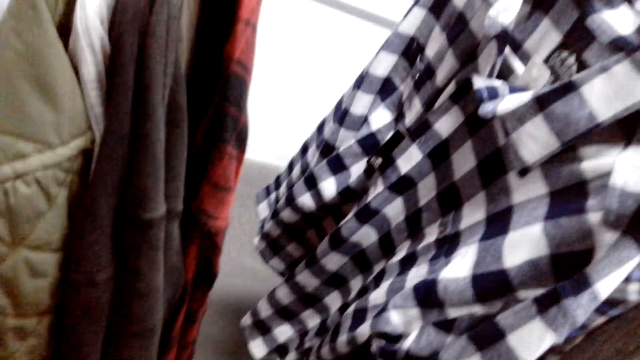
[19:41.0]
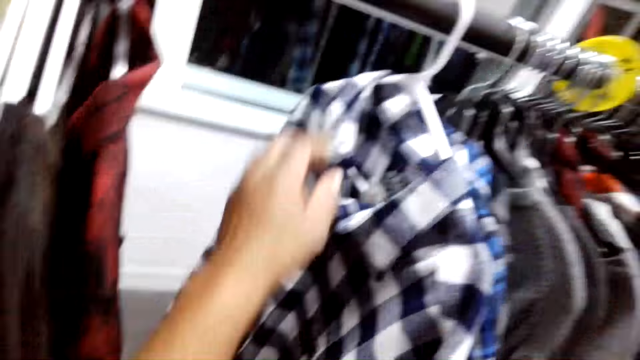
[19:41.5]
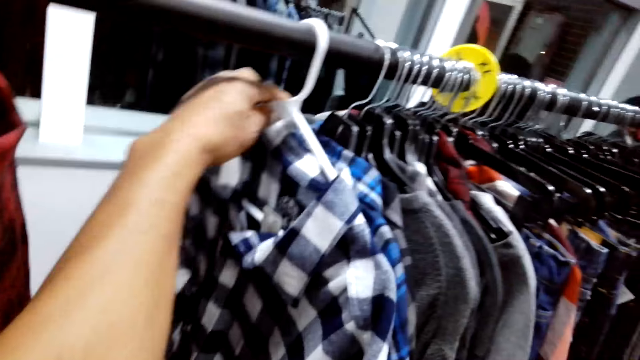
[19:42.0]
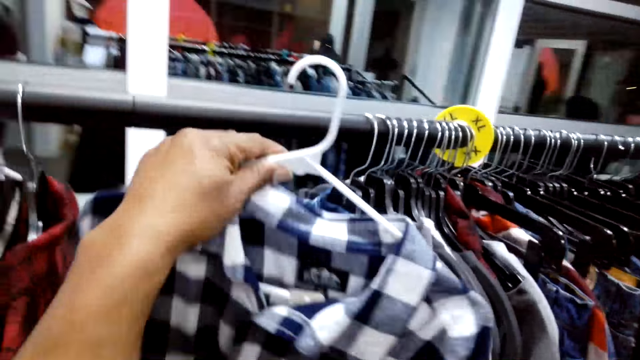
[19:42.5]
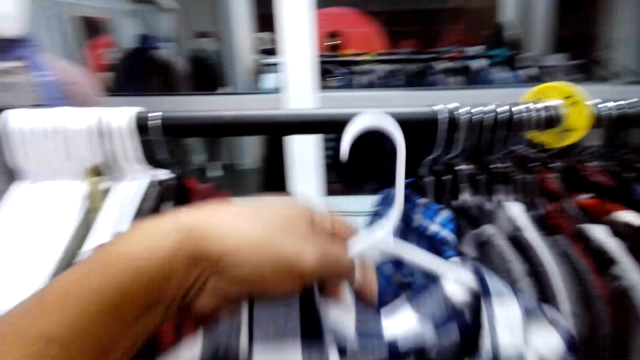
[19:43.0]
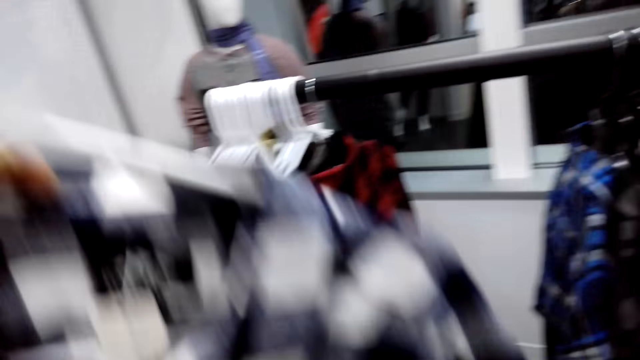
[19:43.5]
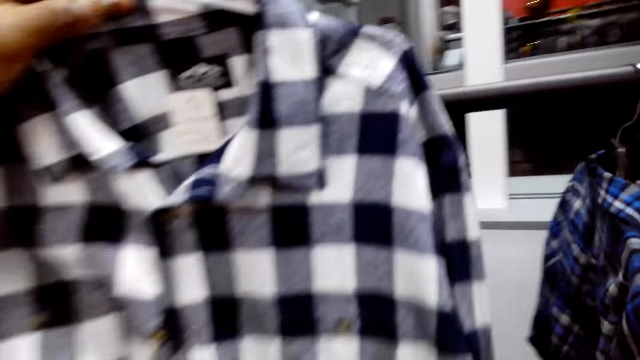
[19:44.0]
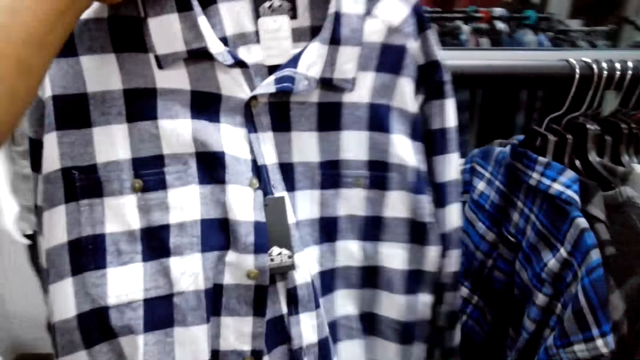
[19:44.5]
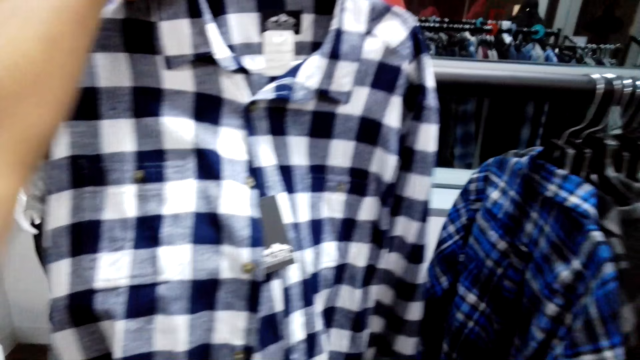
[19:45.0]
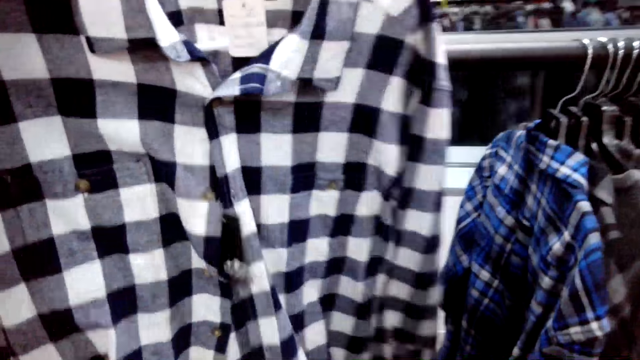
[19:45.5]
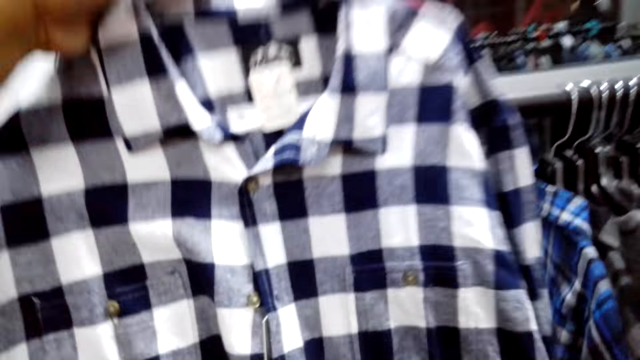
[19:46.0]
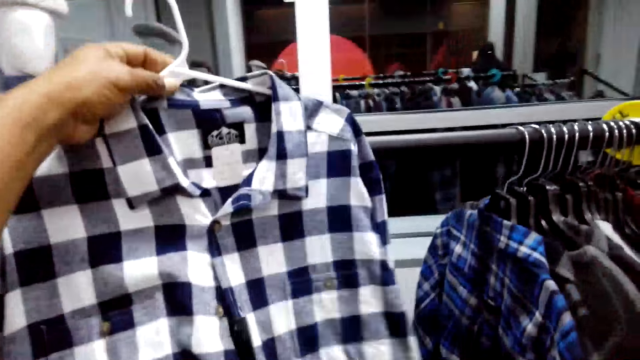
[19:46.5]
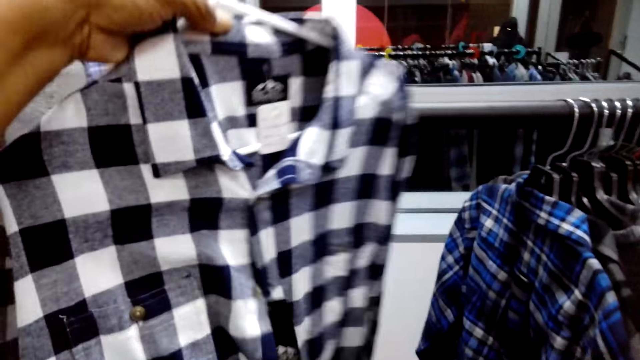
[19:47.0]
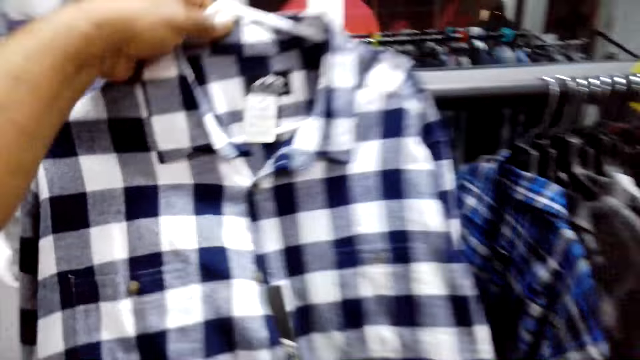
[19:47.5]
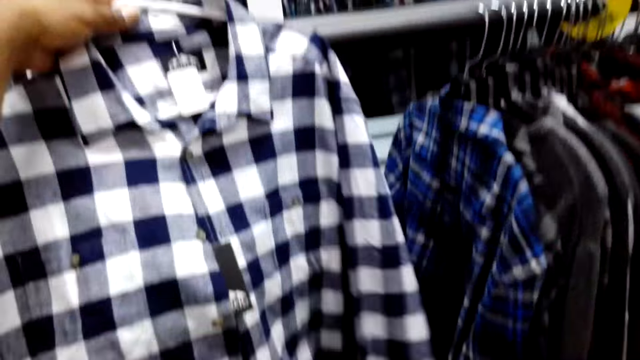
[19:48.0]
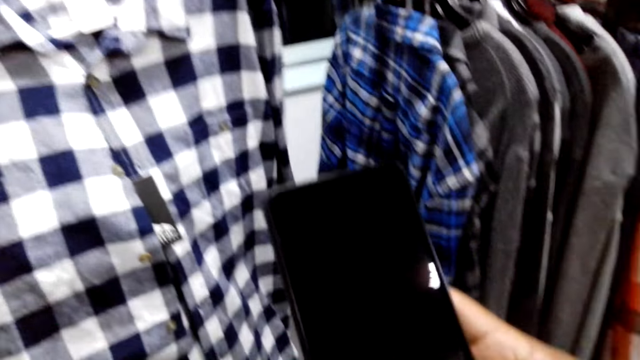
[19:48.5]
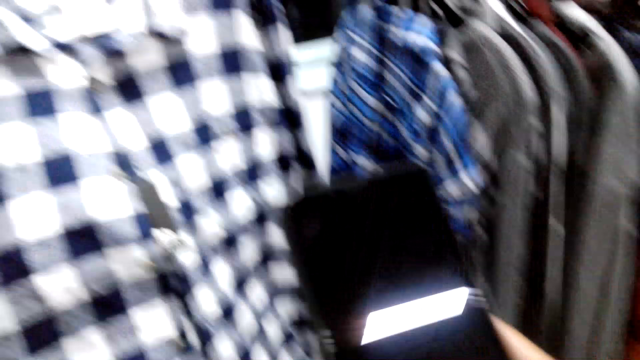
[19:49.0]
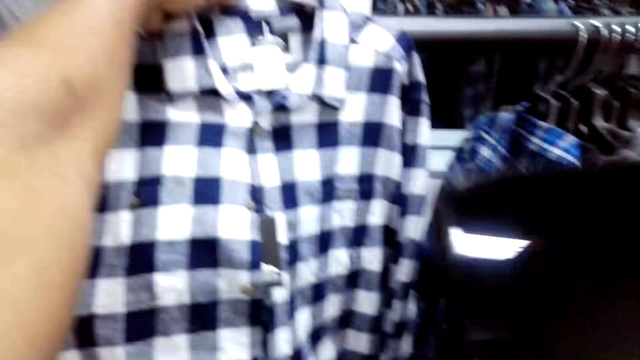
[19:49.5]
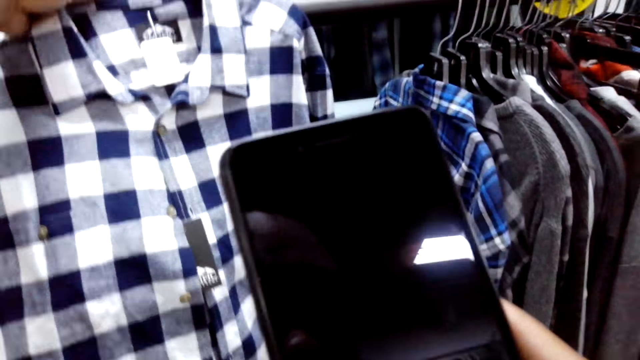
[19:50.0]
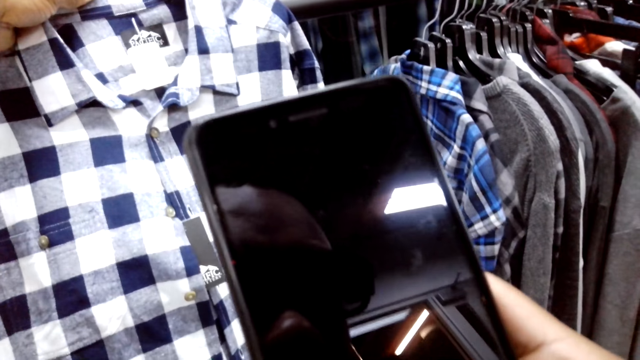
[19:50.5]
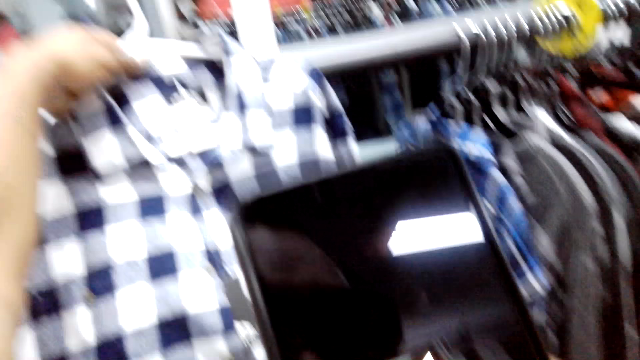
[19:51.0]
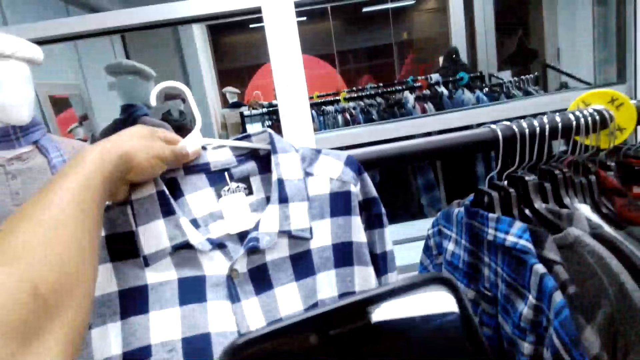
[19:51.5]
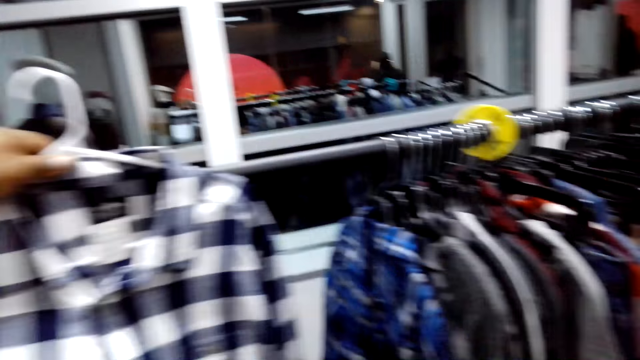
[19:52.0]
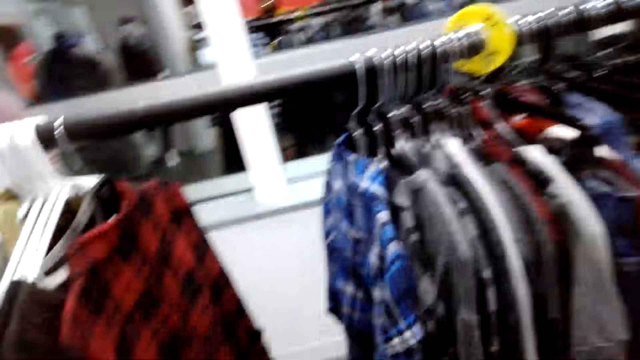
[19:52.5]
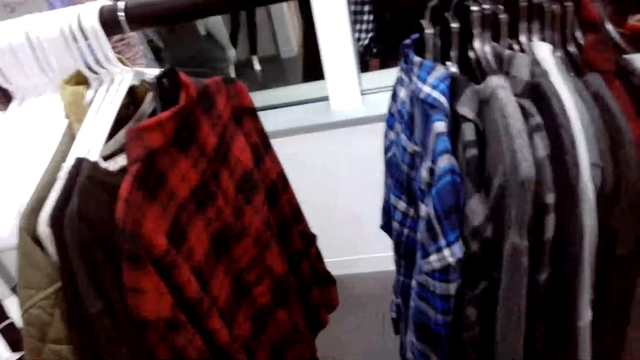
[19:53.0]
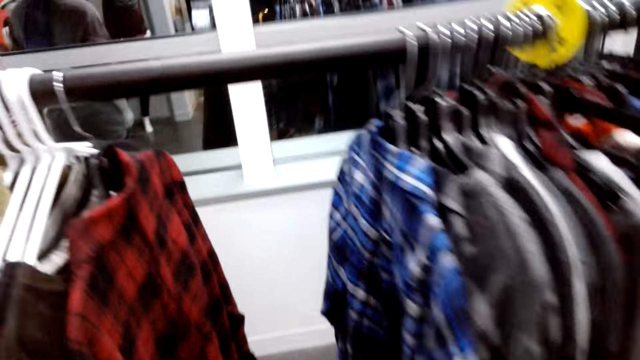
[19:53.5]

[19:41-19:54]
The camera wearer picks a shirt from the rack. They put the shirt on the rack. They look at the shirt. They look at the phone. They take a photo of the shirt.

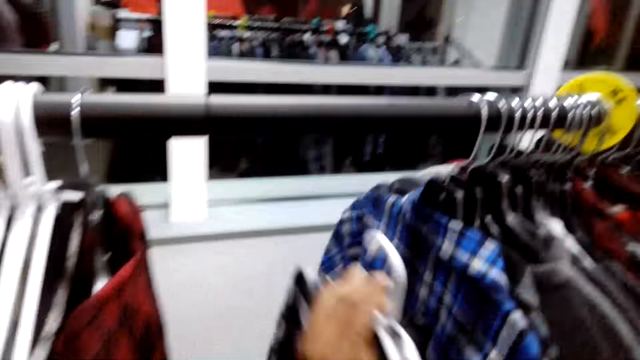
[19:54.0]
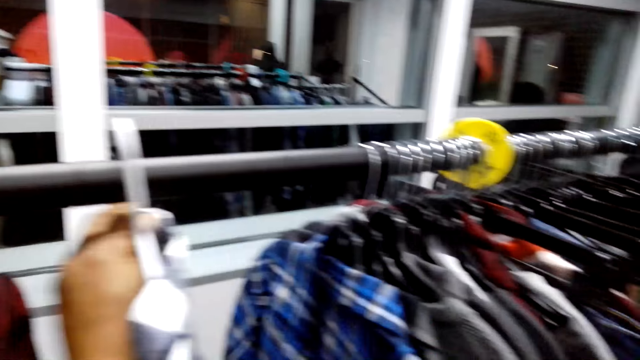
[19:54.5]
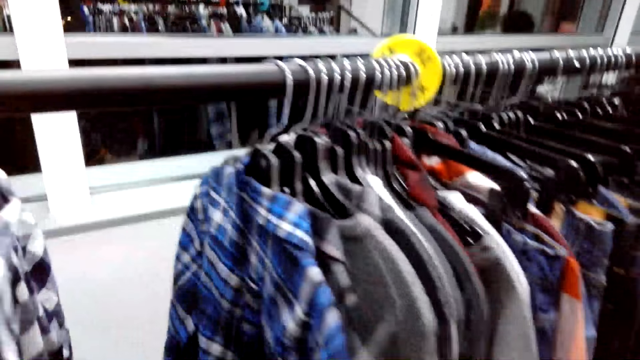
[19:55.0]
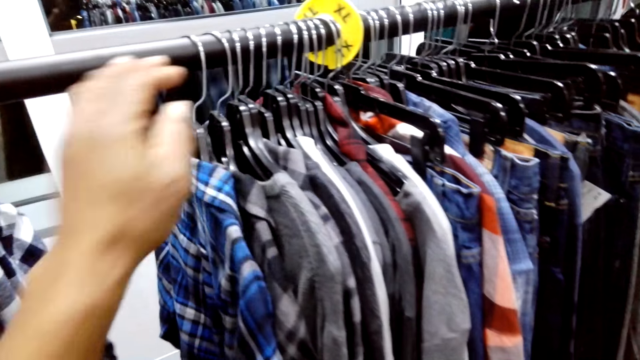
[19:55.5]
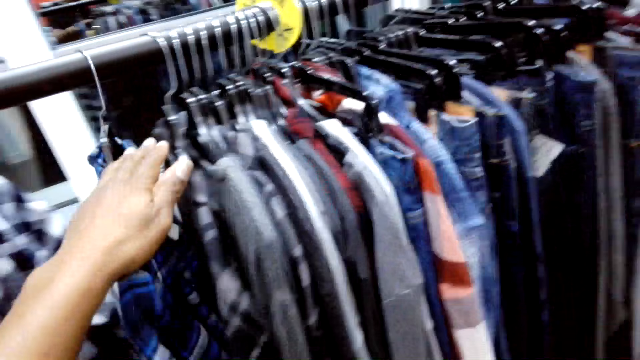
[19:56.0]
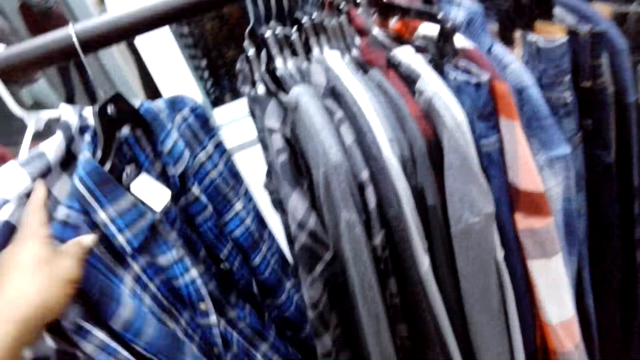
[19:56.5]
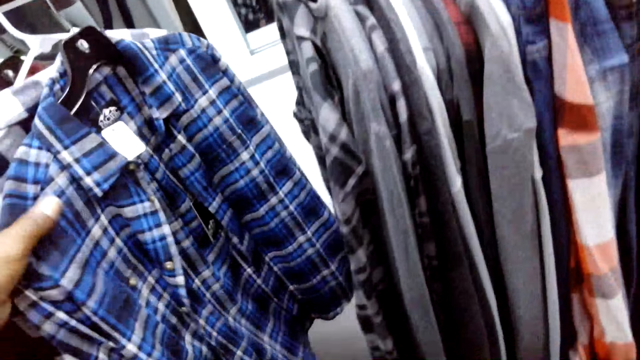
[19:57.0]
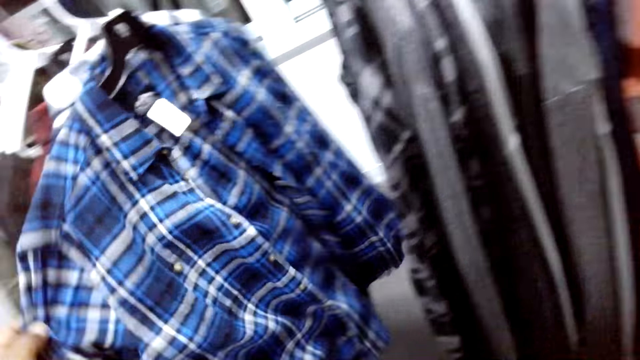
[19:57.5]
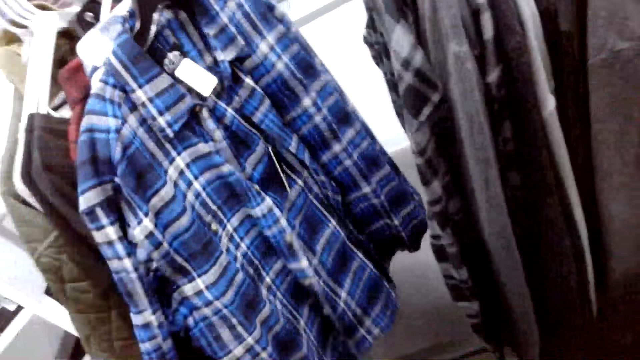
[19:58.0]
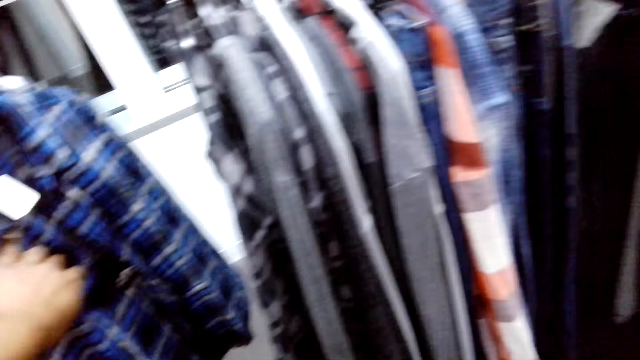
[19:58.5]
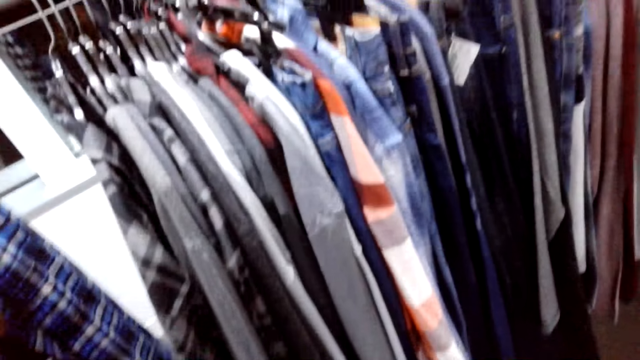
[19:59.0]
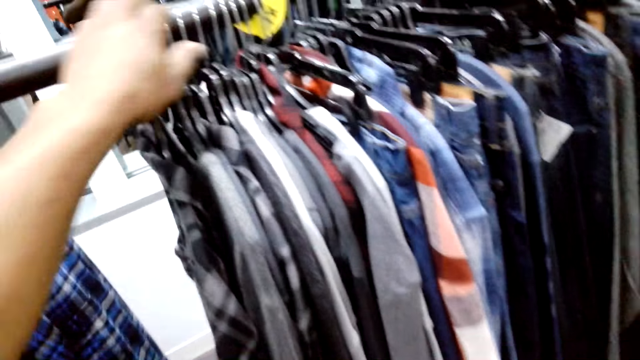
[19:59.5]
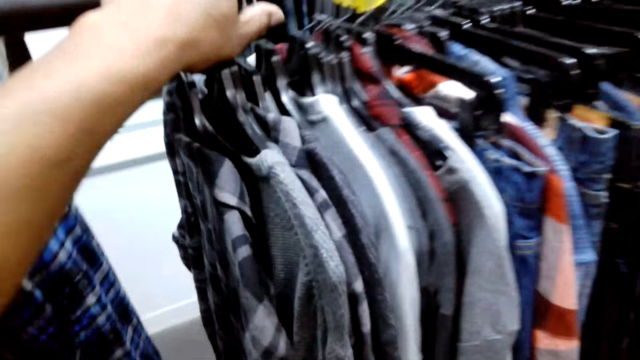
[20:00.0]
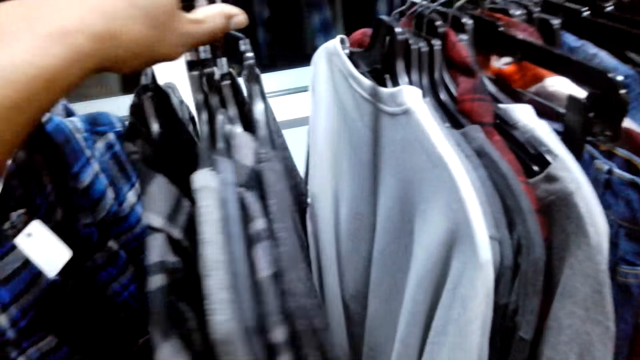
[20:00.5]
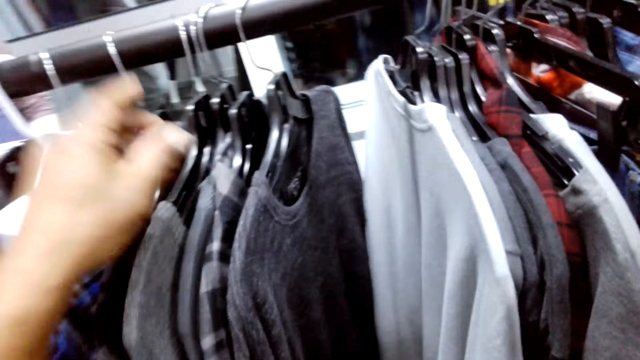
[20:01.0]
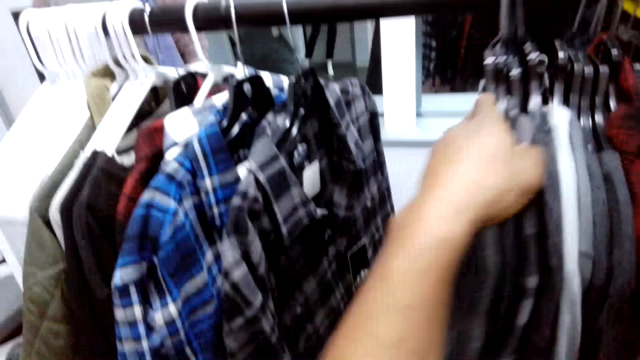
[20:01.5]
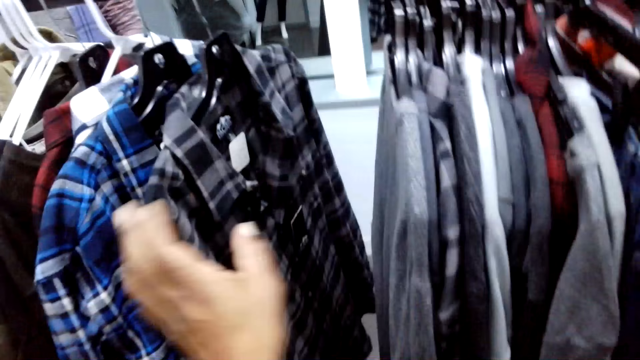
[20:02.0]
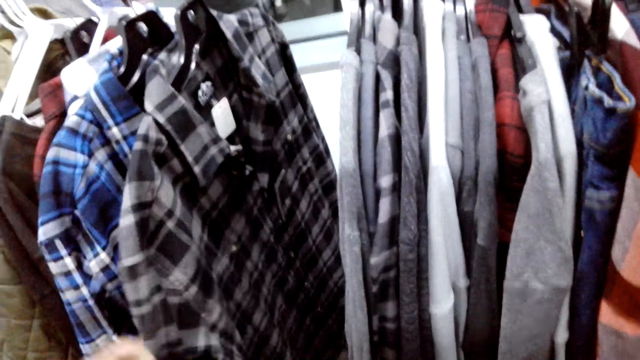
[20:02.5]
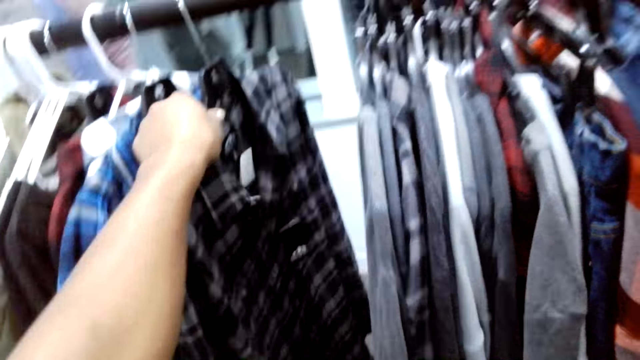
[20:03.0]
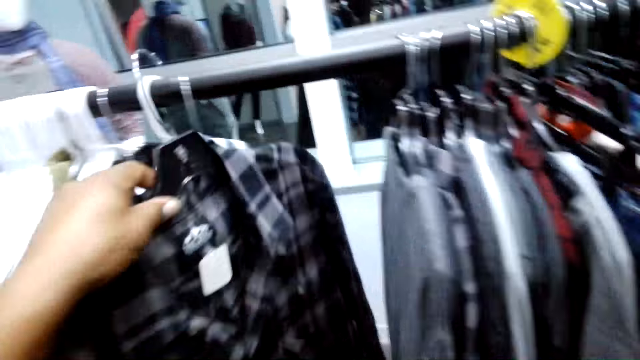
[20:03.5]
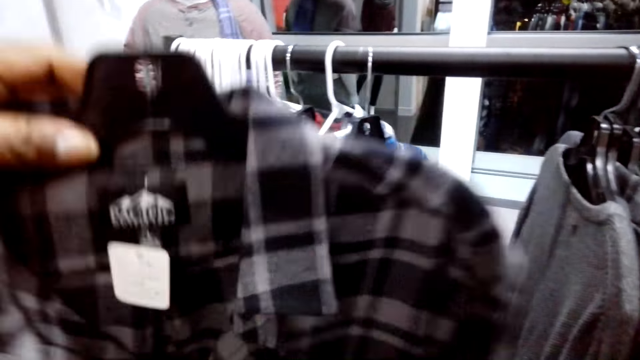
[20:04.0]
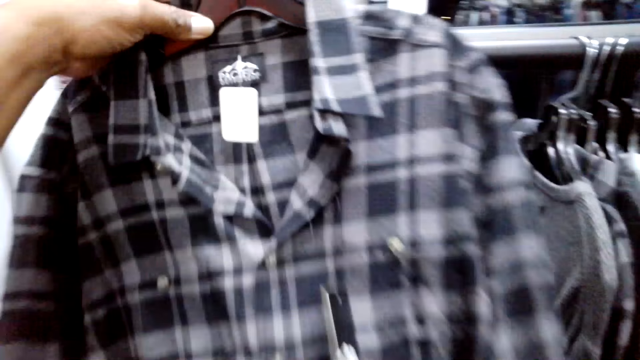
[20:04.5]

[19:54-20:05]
The camera wearer hangs the shirt on the rack. They return the shirt. They look at the clothes on the rack. They check on the shirts. They pick a shirt from the rack.
